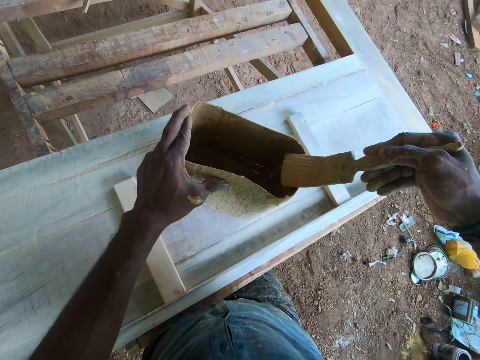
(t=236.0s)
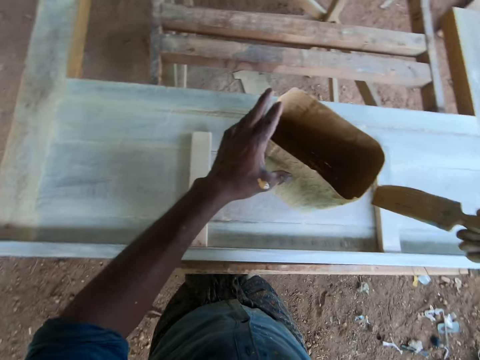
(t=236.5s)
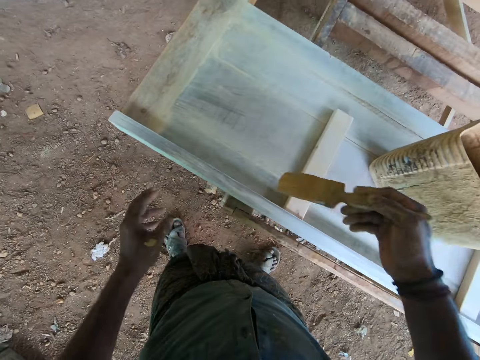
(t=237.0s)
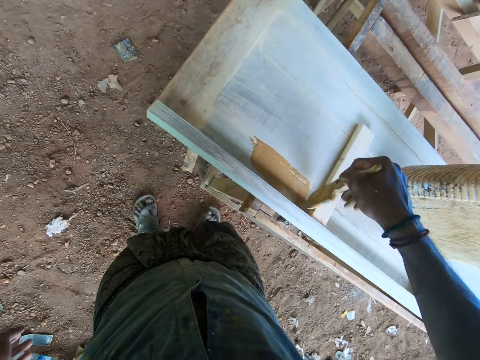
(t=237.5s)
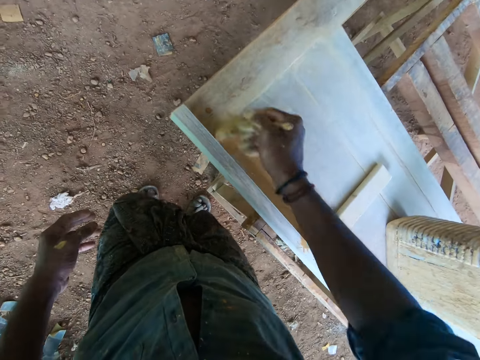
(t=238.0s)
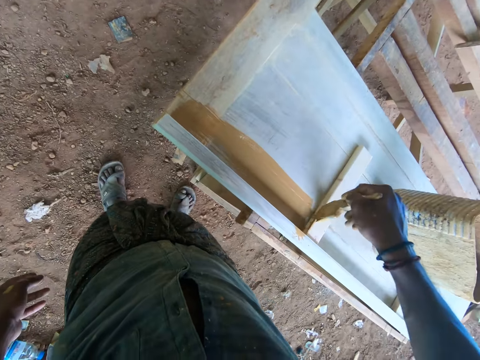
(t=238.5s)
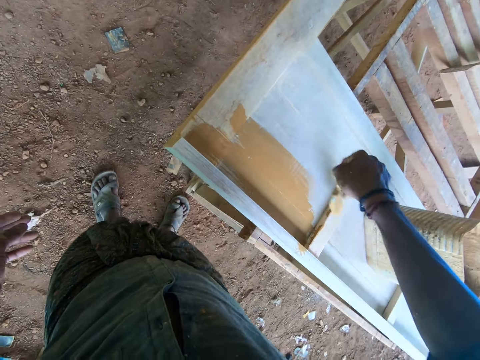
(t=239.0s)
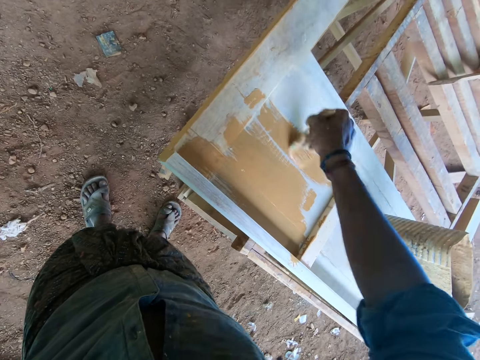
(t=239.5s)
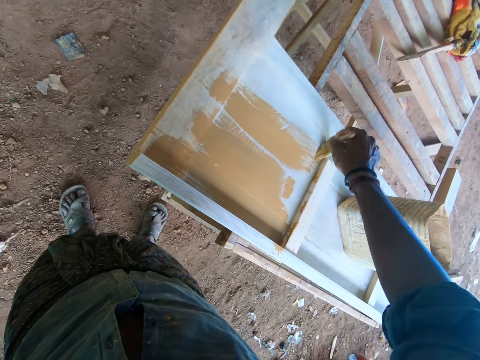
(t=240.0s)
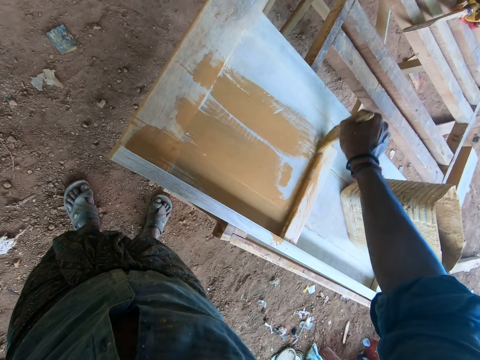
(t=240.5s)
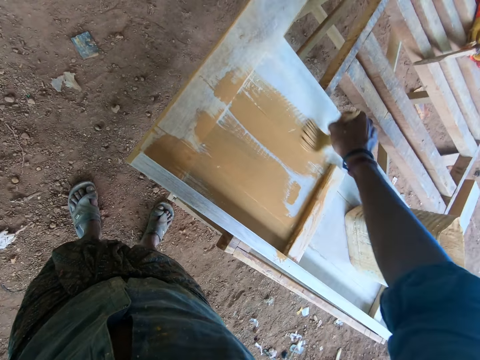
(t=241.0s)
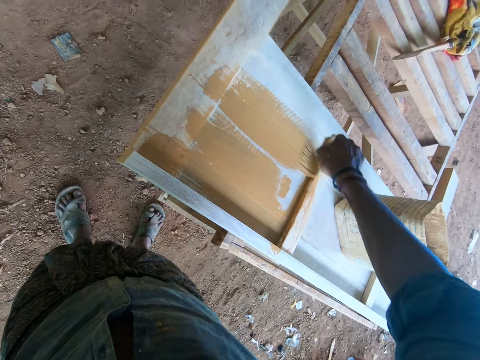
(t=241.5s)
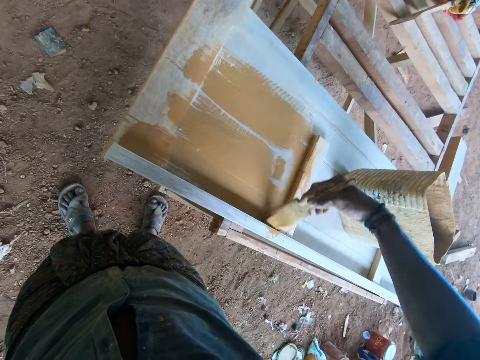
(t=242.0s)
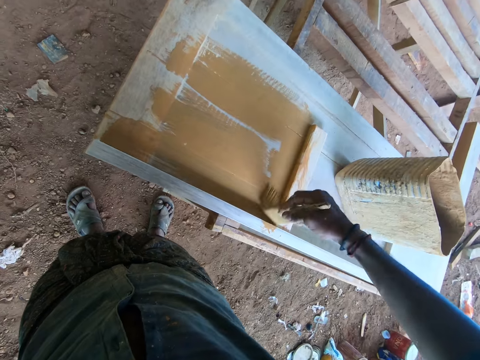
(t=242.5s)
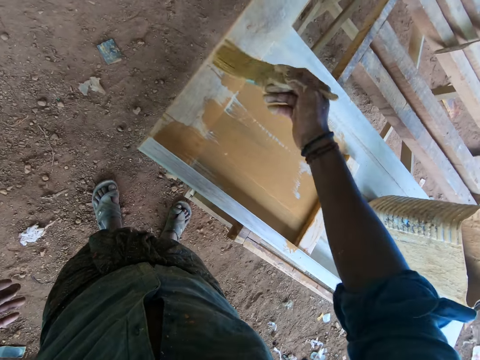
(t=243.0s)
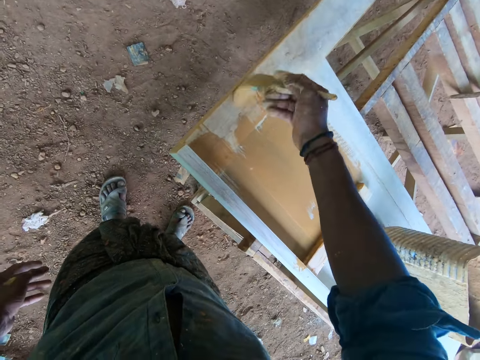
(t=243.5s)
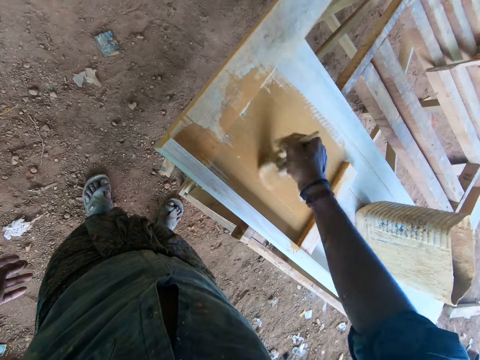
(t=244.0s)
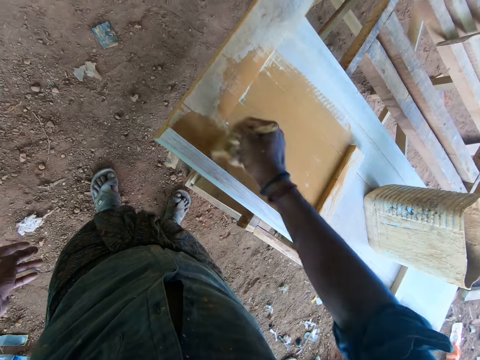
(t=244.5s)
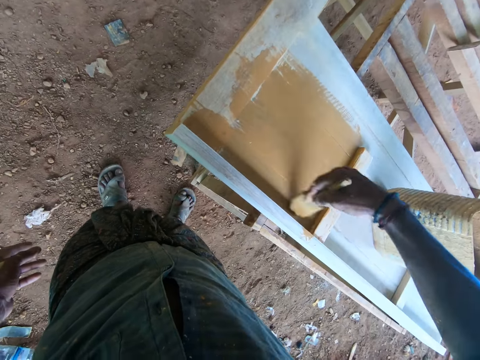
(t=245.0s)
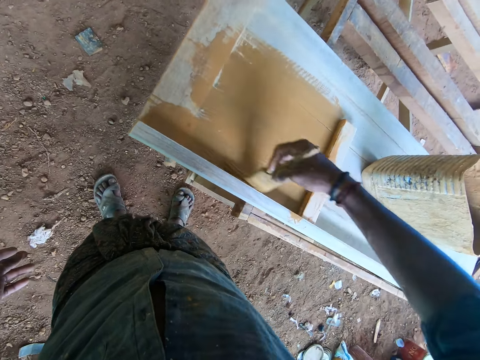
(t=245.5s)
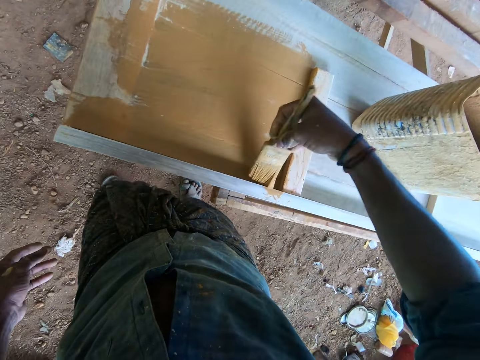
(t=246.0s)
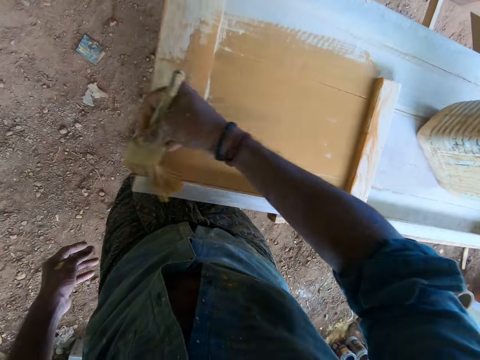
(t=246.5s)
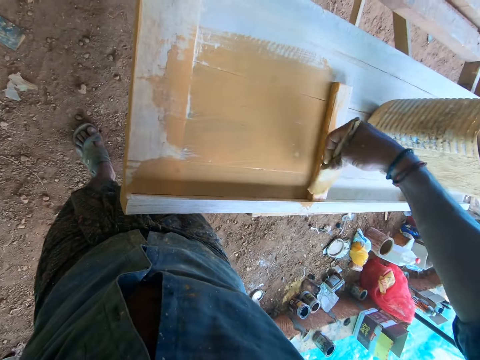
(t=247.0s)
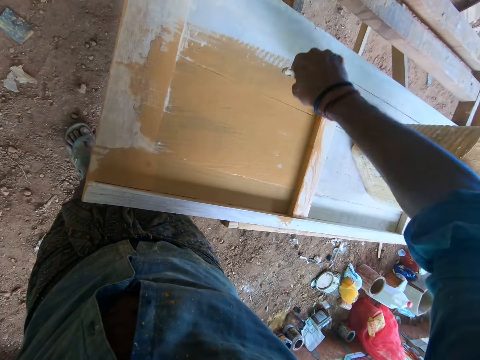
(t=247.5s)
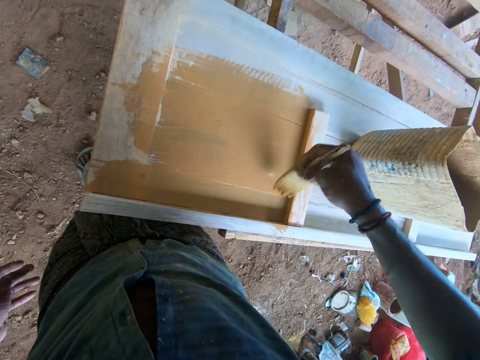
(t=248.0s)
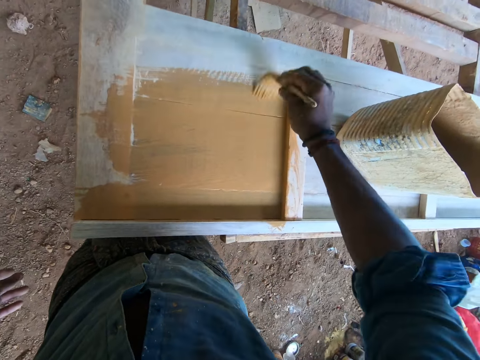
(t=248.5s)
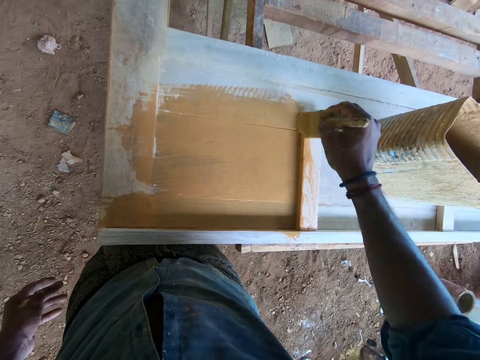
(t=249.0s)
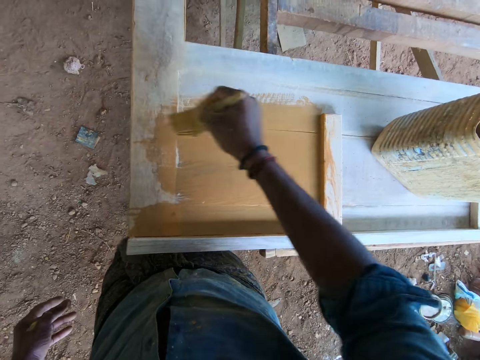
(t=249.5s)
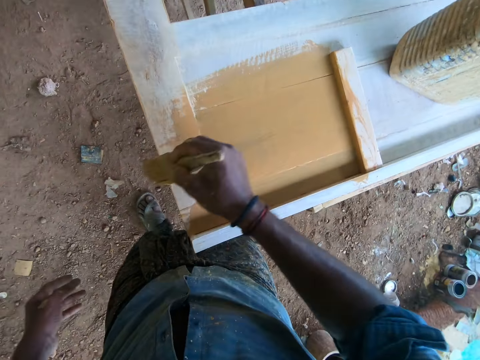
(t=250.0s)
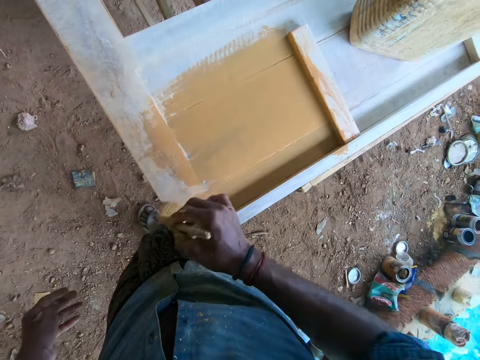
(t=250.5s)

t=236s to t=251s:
The camera wearer slides a brush on the container. They paint on the wooden structure using the paint brush.

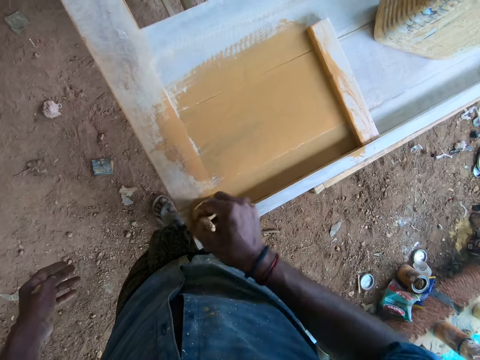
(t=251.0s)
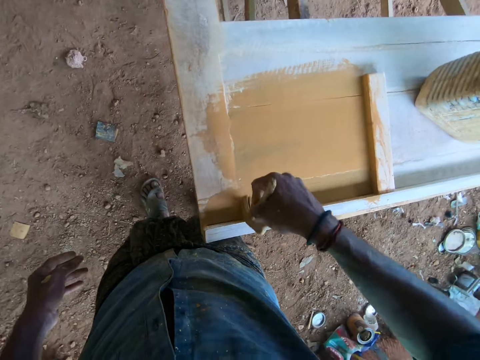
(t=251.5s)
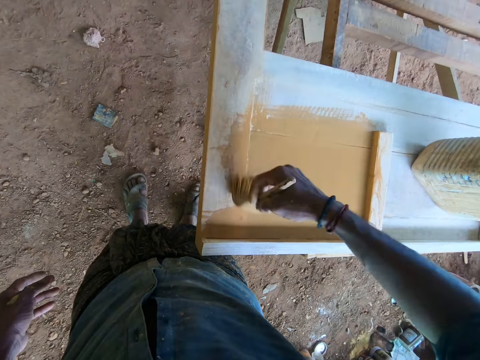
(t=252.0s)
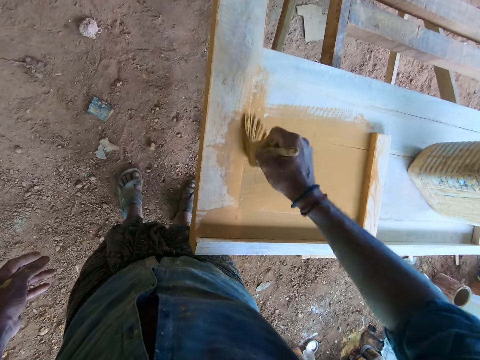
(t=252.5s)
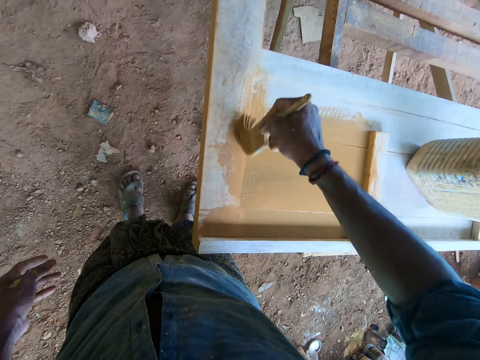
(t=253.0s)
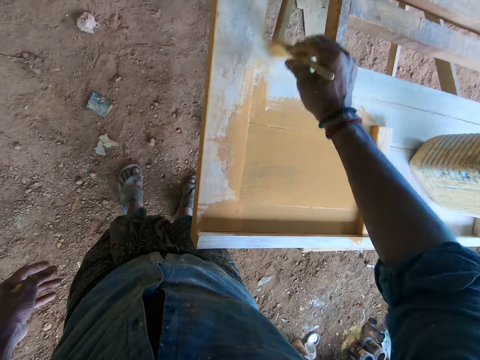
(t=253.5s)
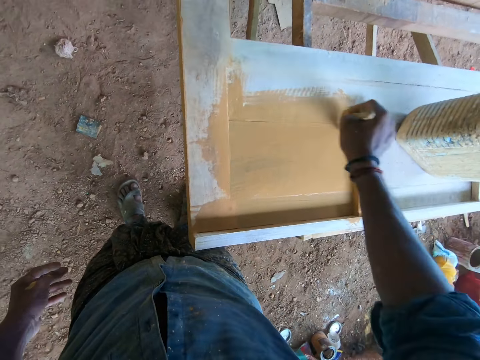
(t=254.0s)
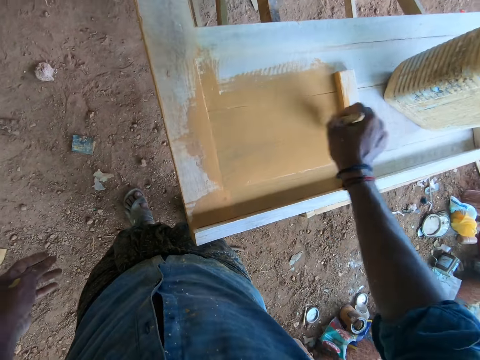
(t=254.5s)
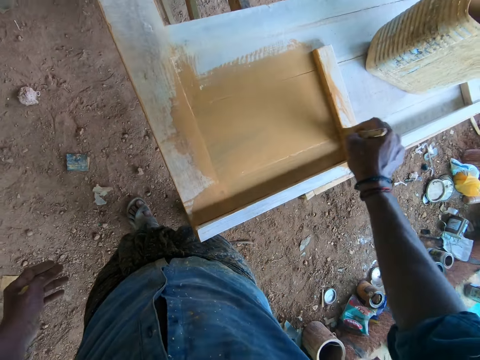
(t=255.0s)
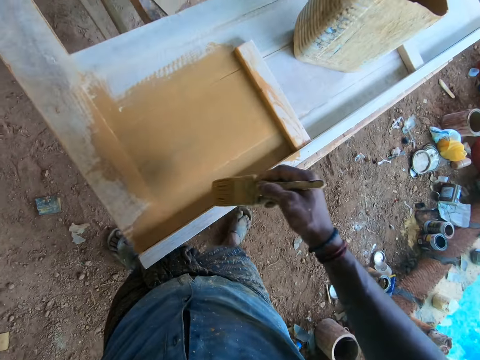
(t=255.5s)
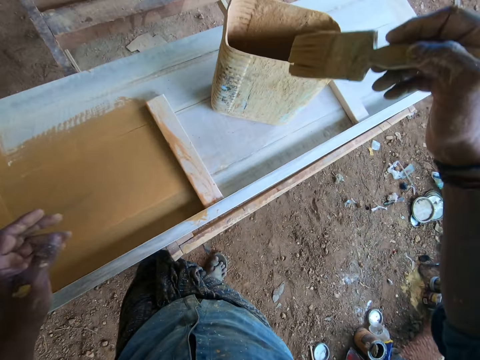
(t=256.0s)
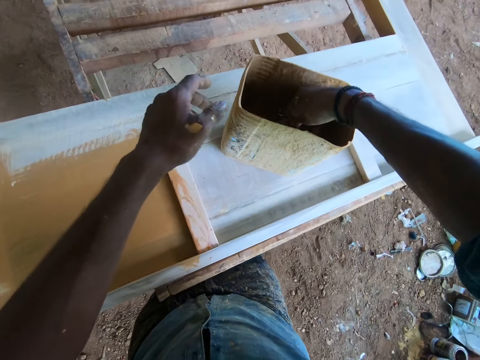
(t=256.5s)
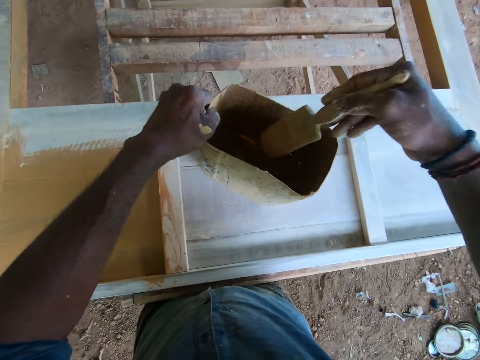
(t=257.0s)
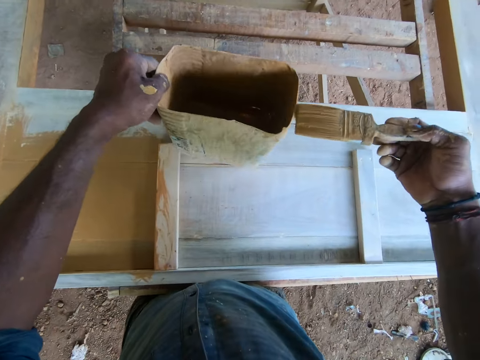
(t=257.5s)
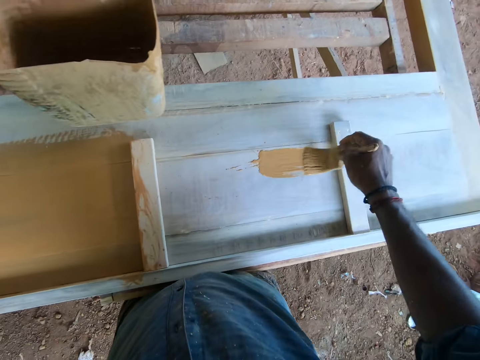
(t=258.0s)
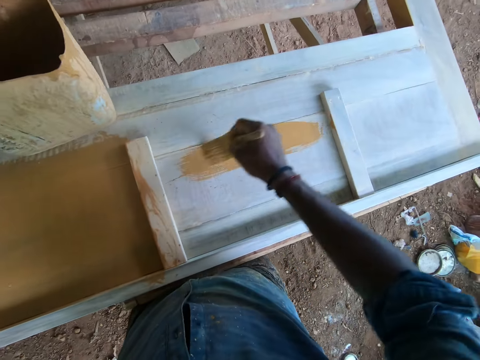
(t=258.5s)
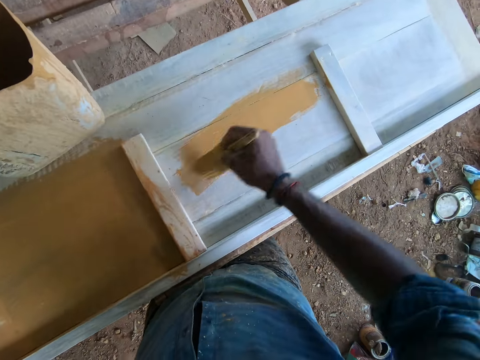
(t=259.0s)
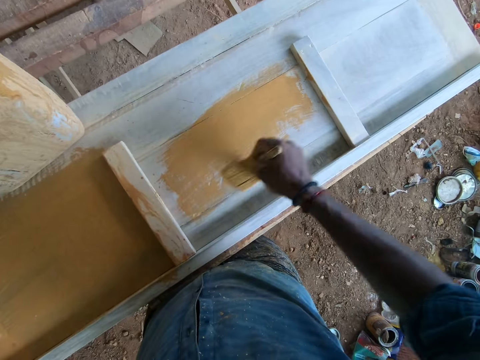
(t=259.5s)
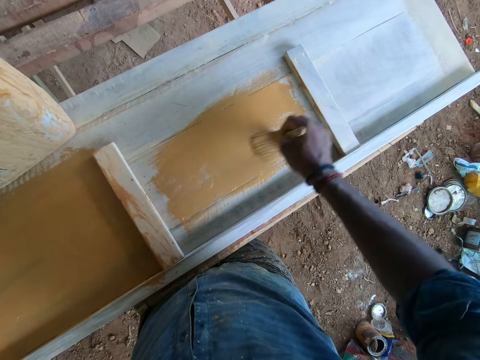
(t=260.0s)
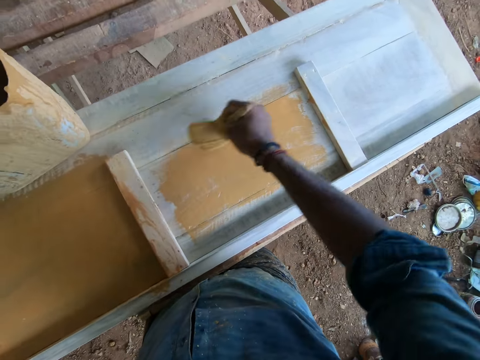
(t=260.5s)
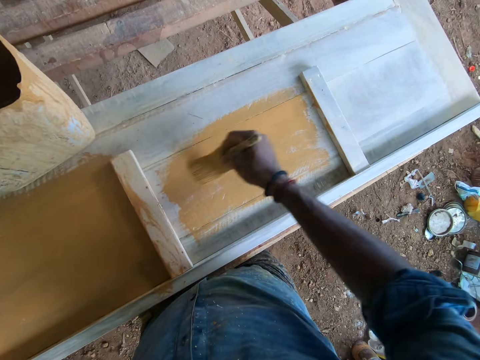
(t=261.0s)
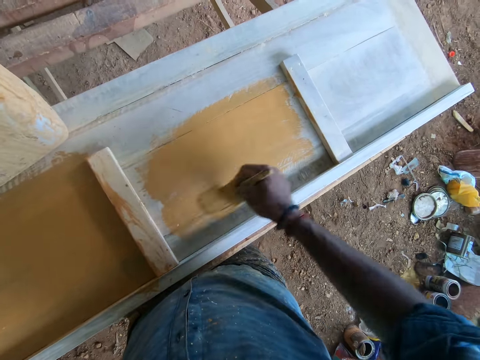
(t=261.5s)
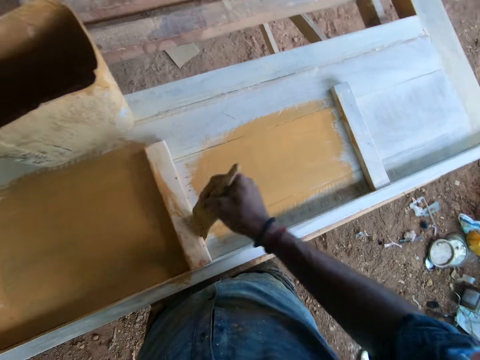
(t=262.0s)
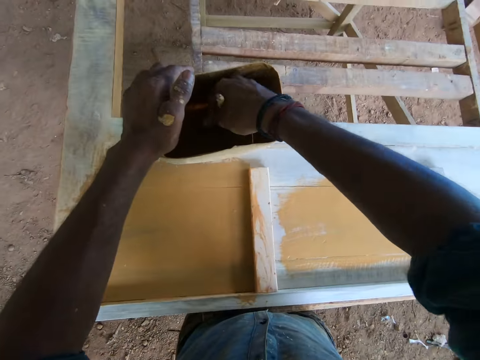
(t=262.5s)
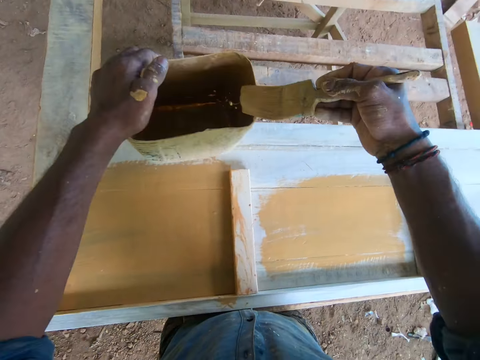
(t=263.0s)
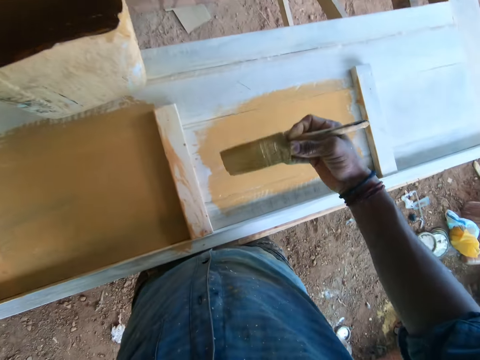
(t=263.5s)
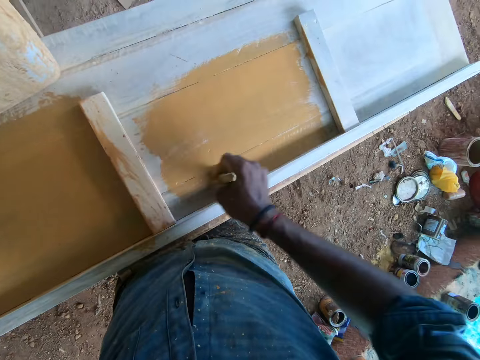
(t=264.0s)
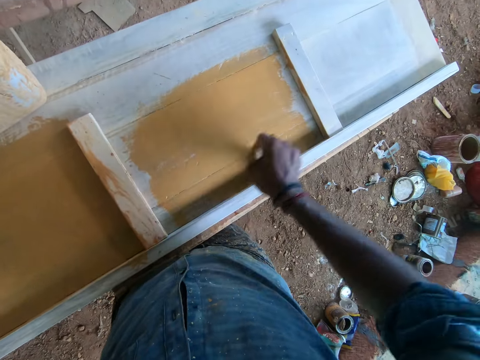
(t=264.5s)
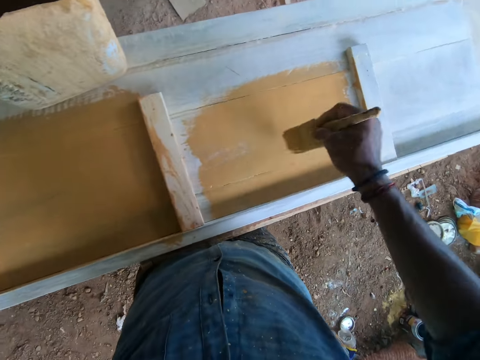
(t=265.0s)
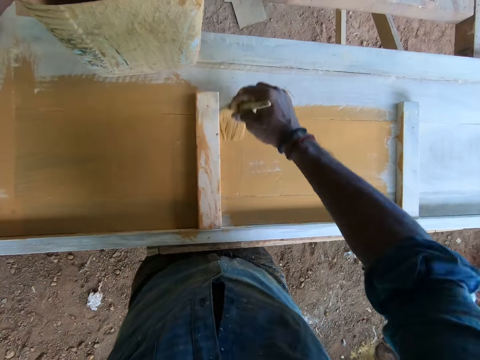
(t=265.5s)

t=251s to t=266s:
The camera wearer dips the paint brush in the container with paint. They slide the brush on the container. They paint on the wooden structure using the paint brush. They dip the paint brush in the container with paint. They slide the brush on the container. They paint on the wooden structure using the paint brush.
